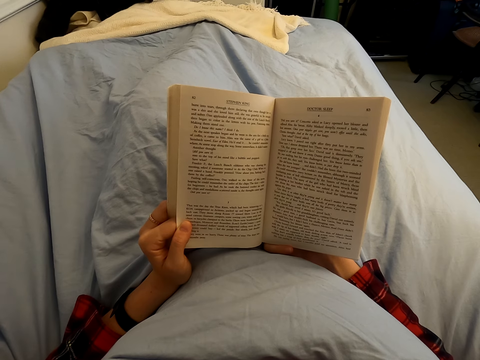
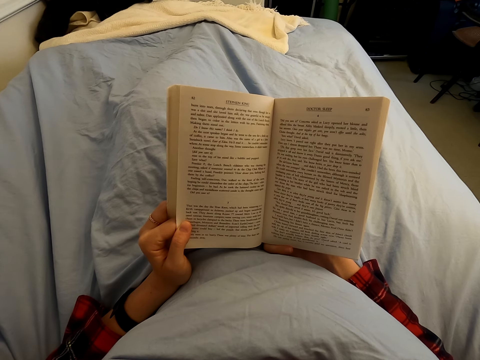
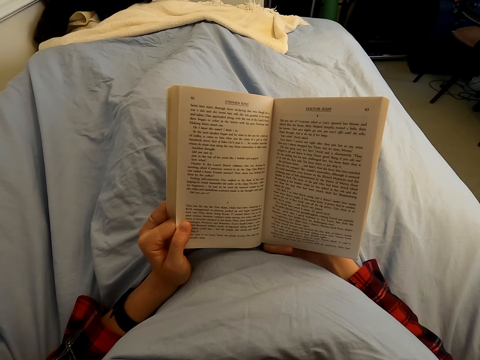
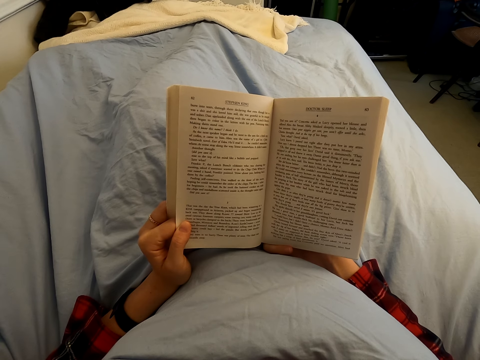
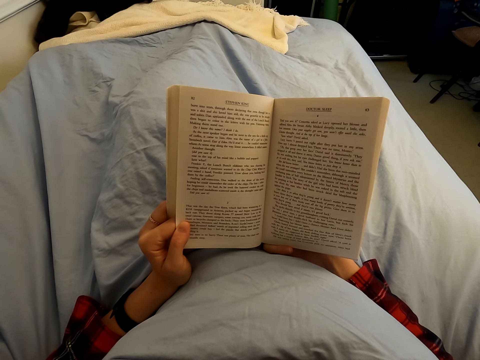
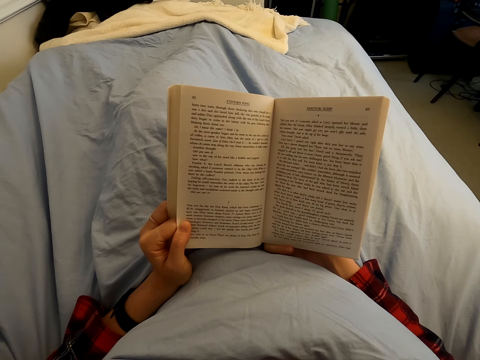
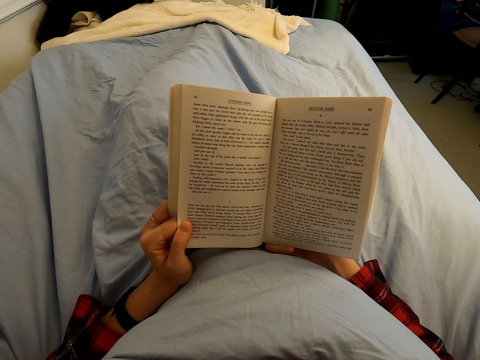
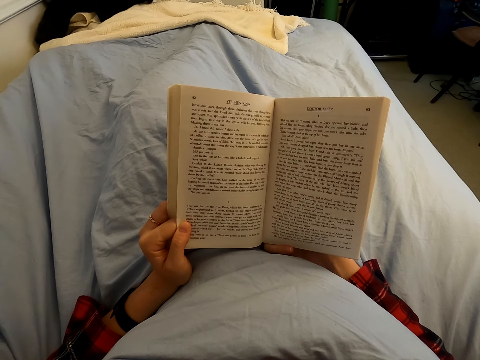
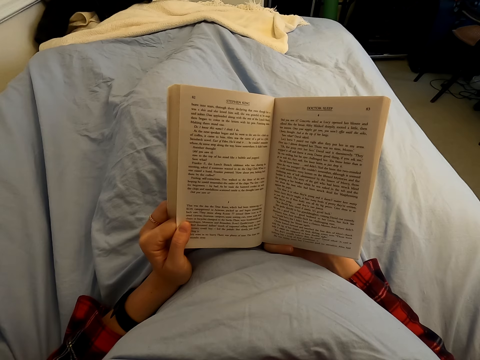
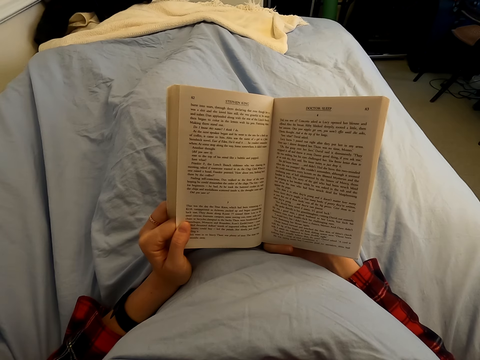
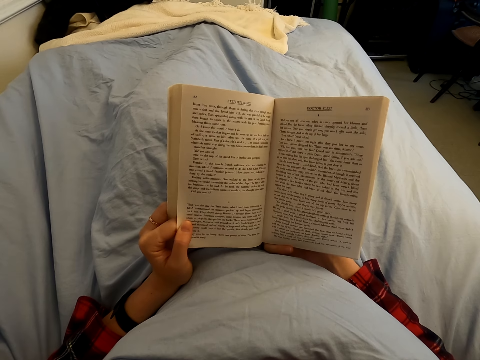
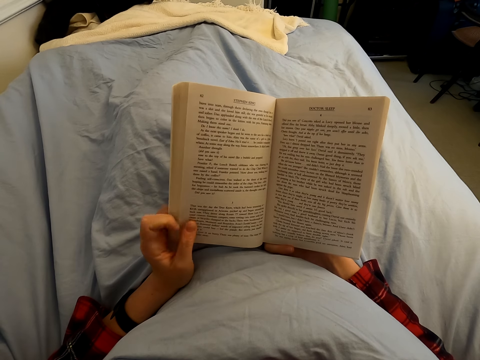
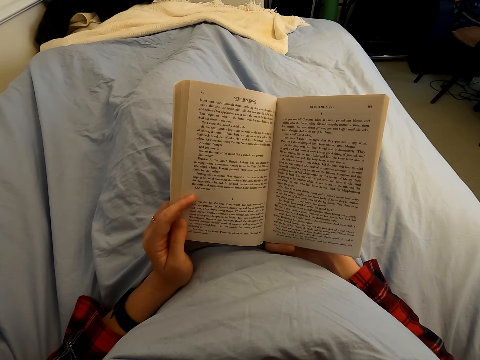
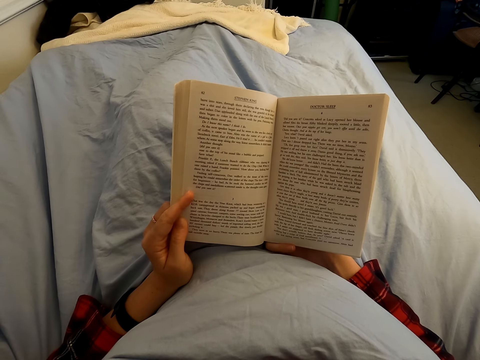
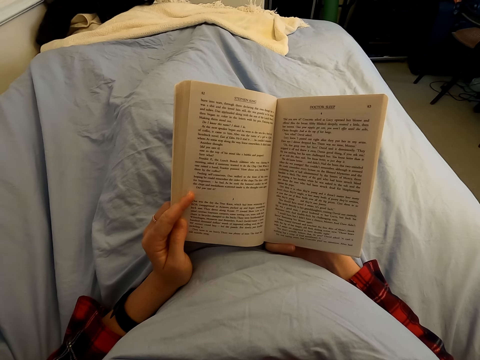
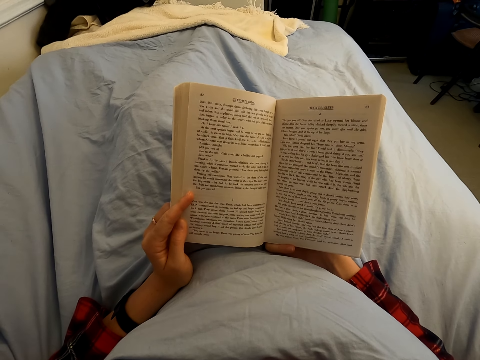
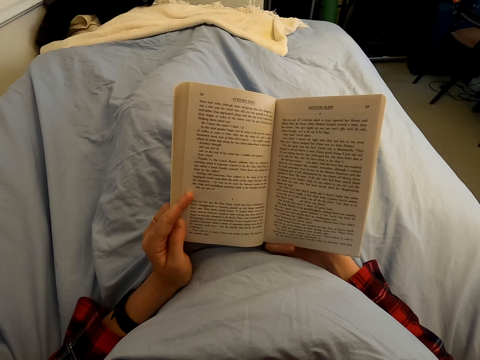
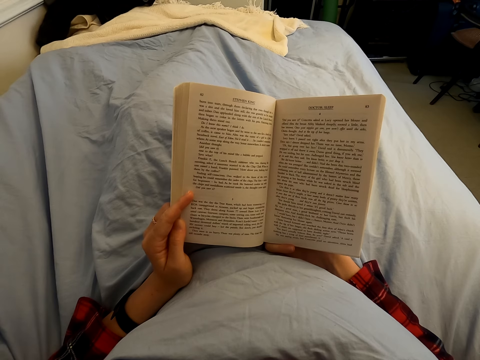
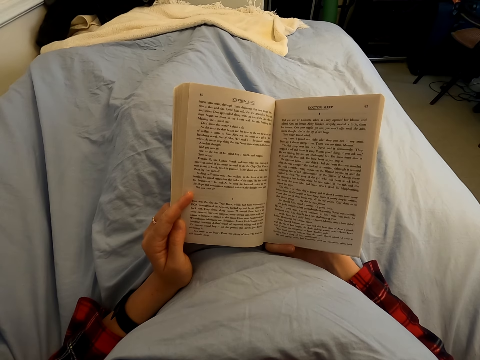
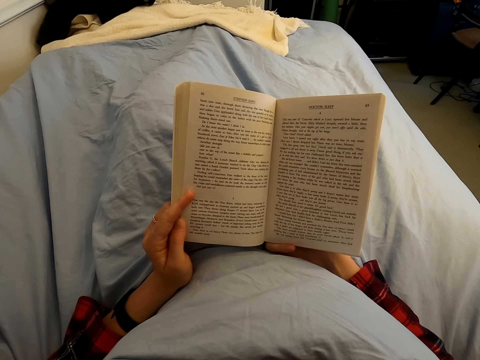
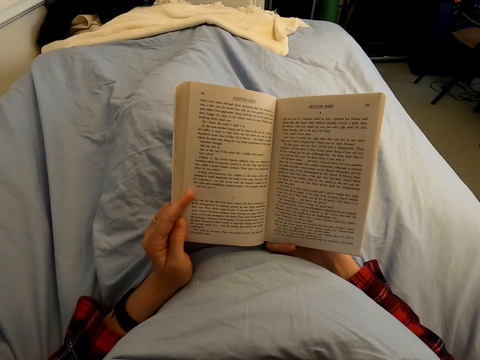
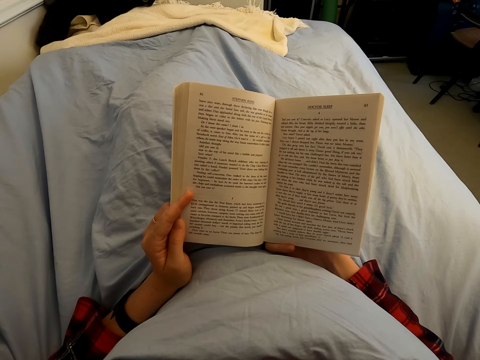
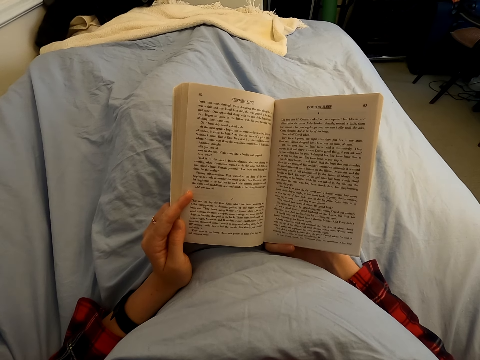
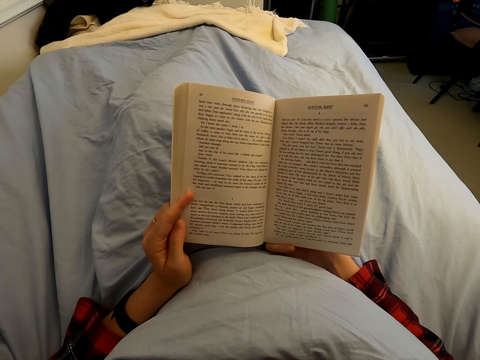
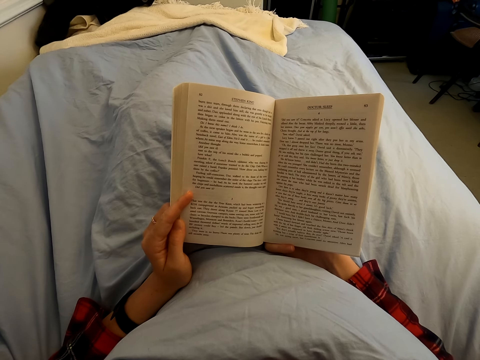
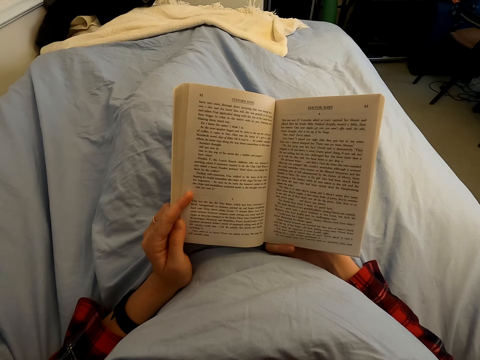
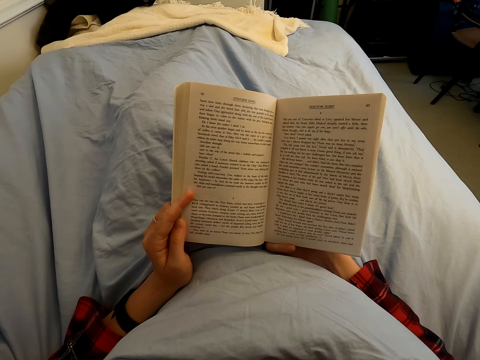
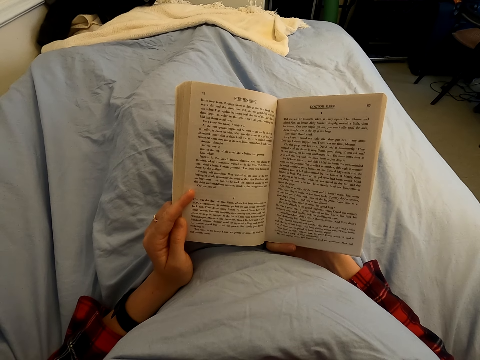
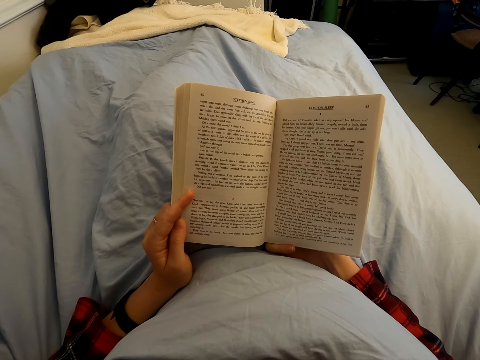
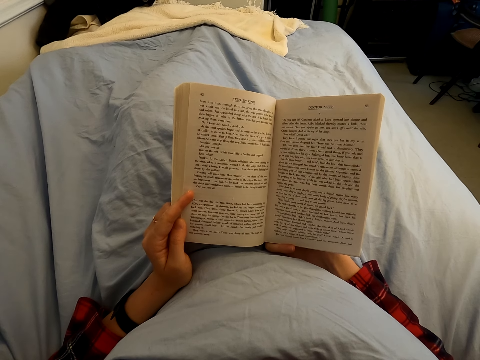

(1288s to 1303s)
The camera wearer moves fingers.

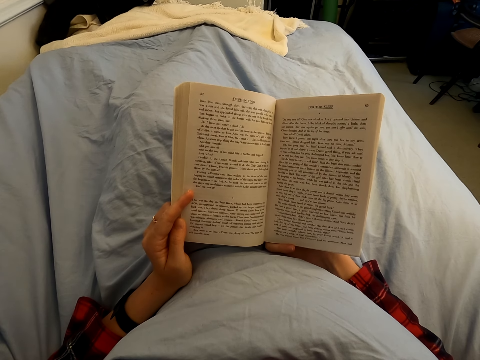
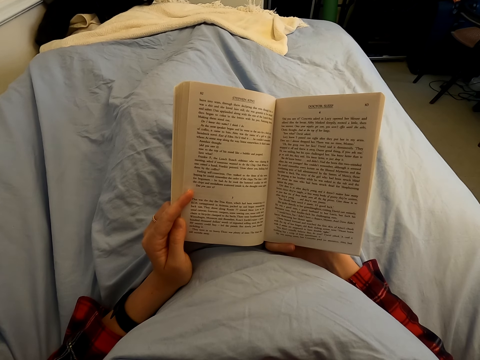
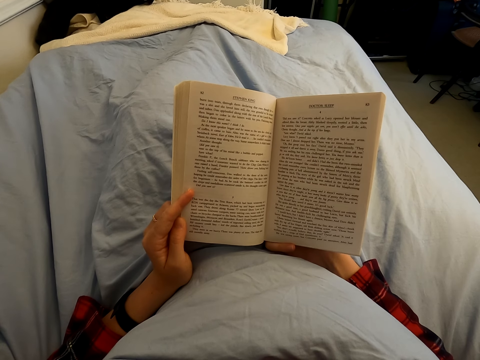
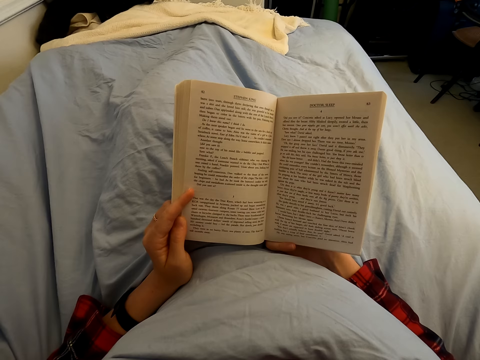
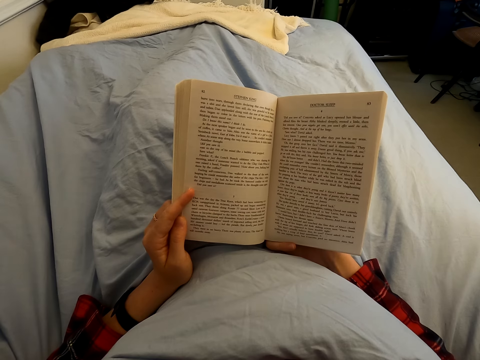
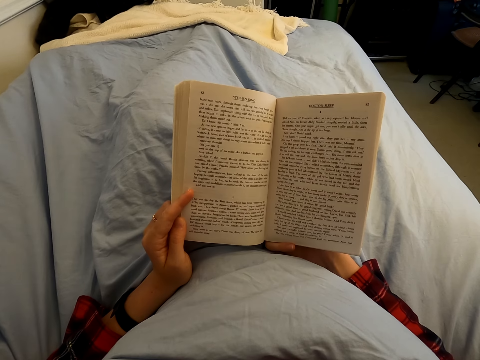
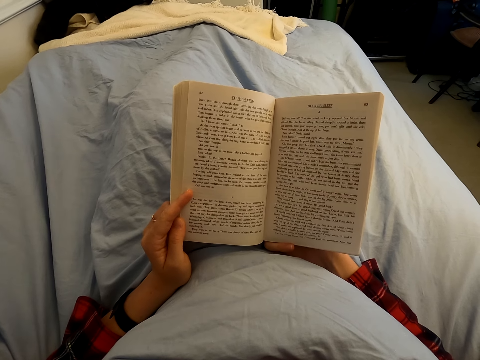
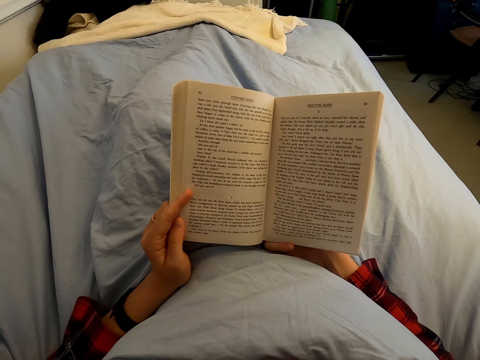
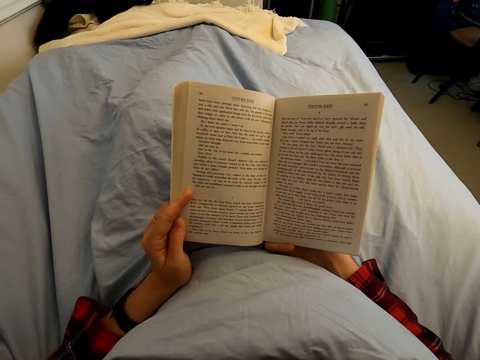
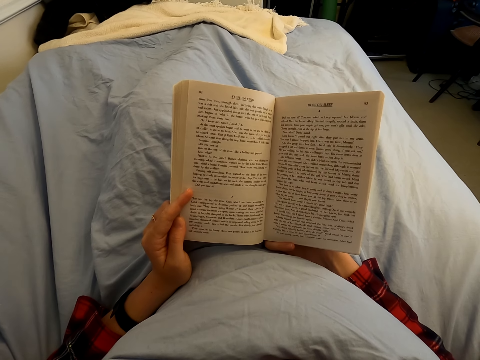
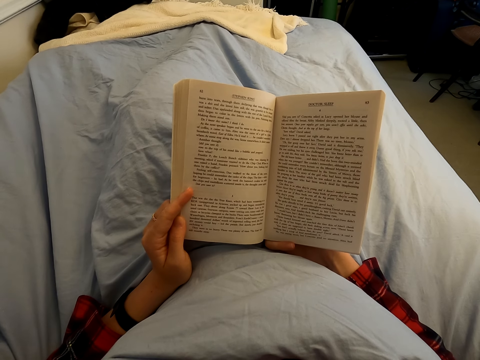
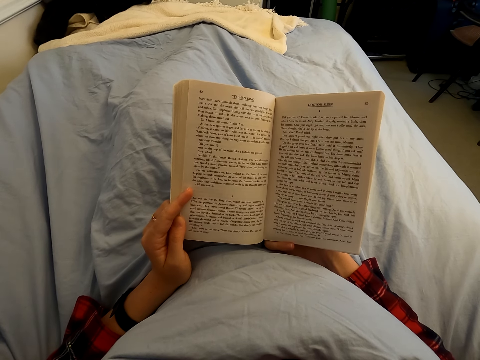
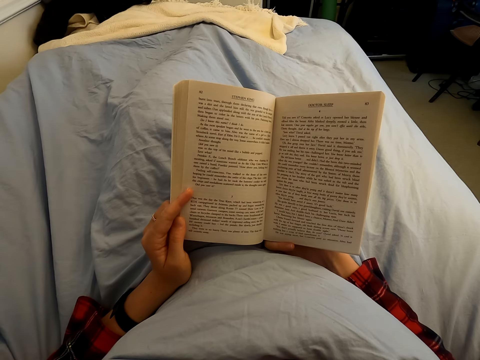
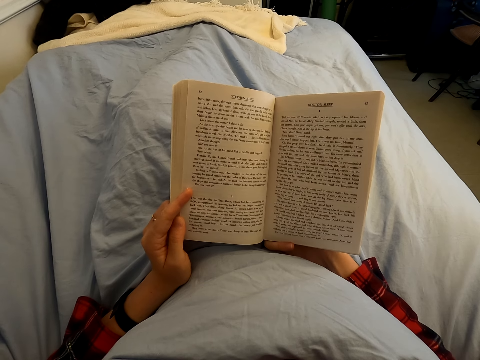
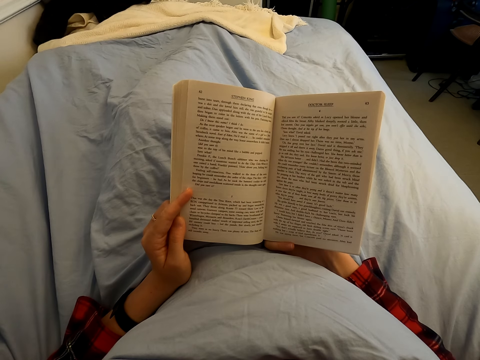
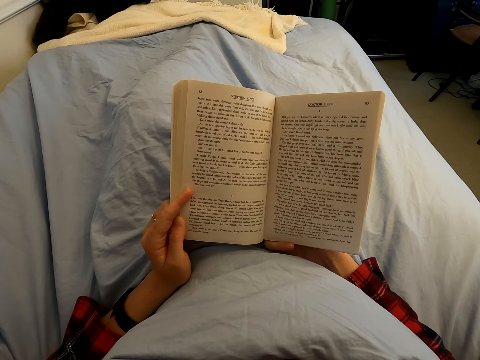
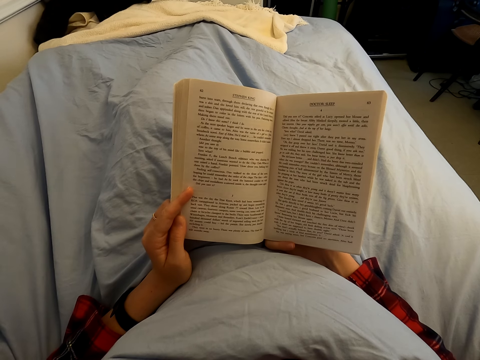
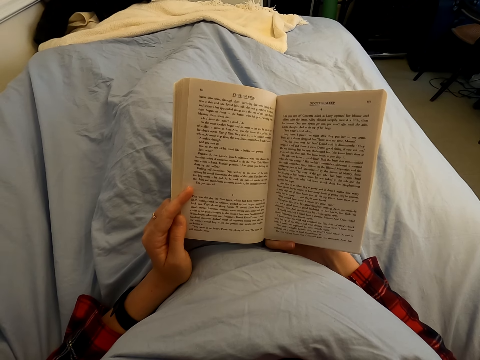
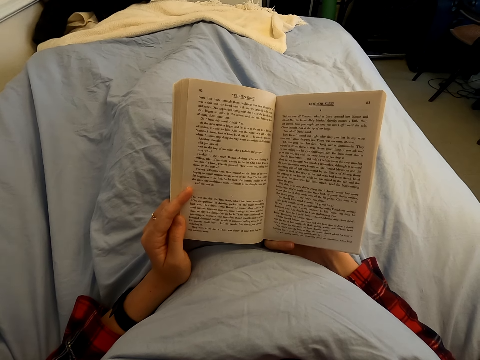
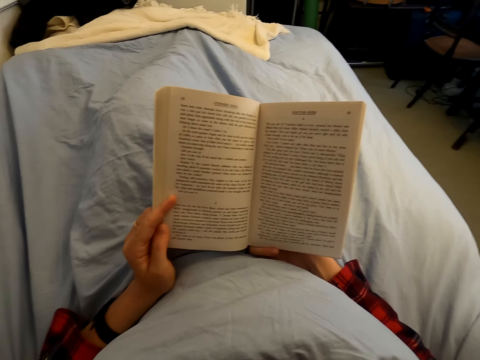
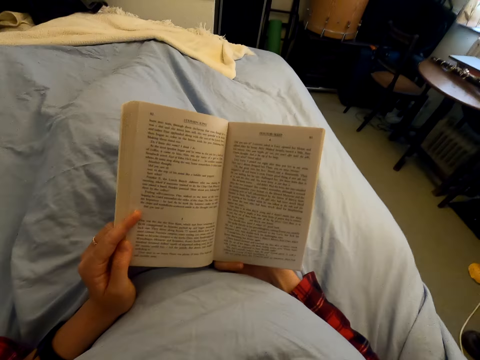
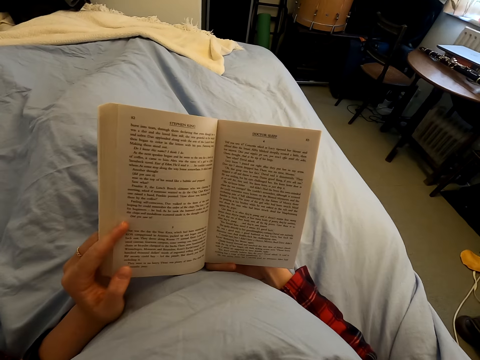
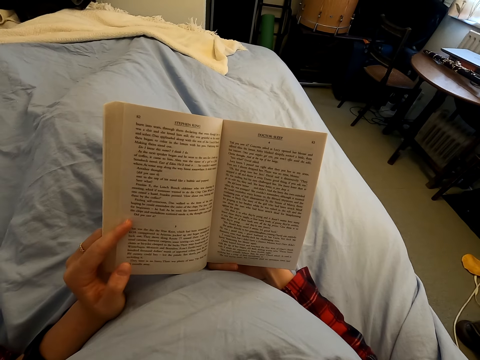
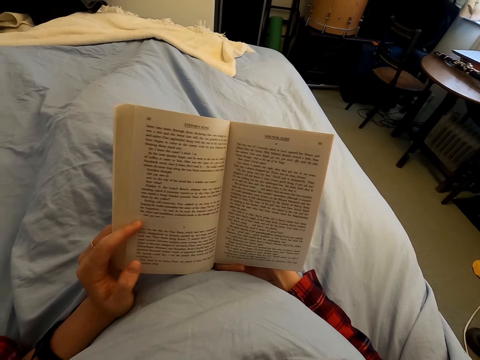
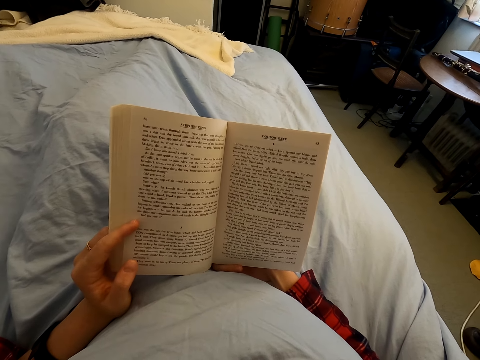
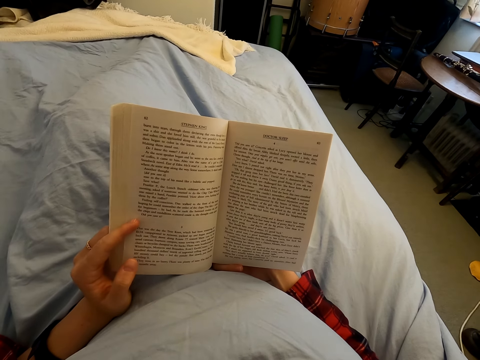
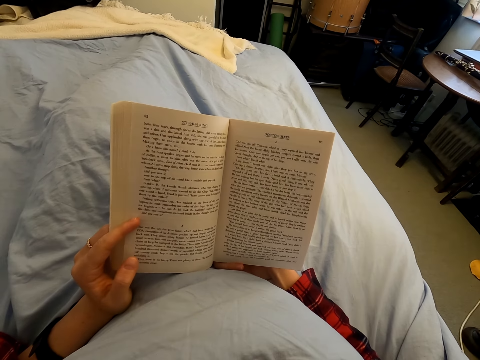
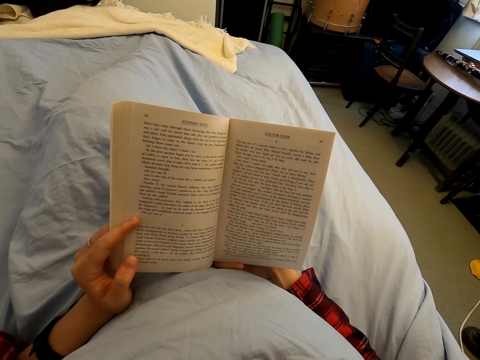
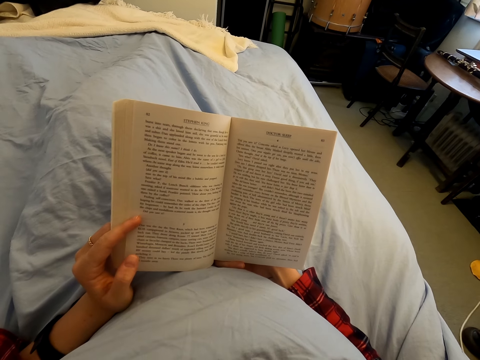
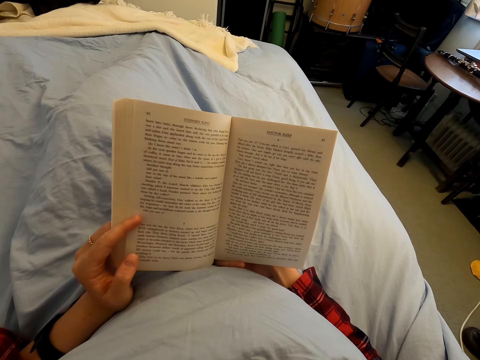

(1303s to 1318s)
The camera wearer looks around. They move fingers.
